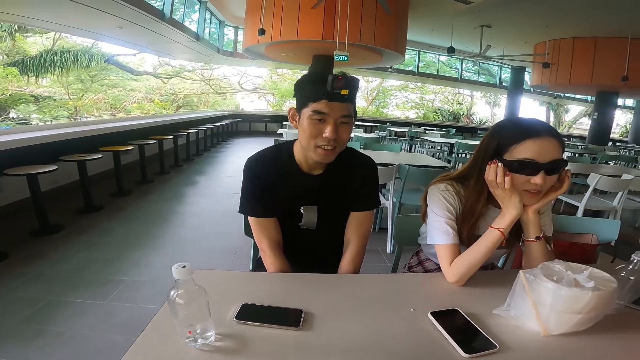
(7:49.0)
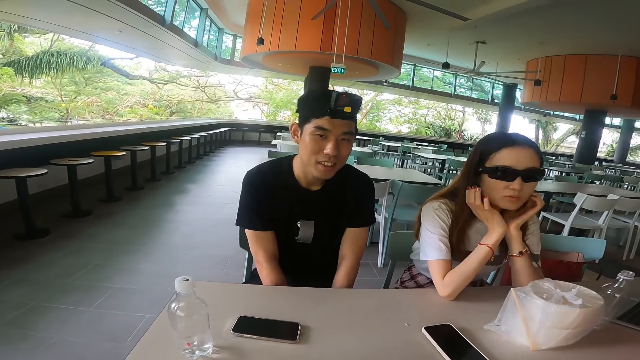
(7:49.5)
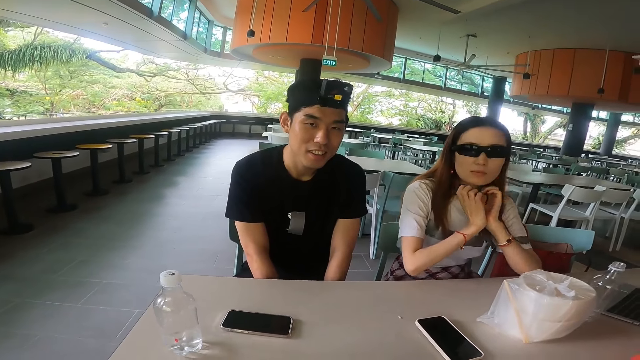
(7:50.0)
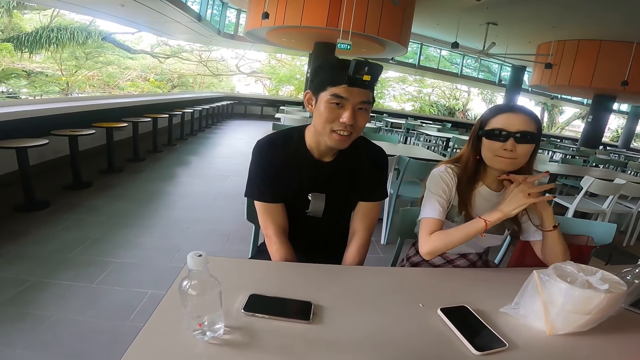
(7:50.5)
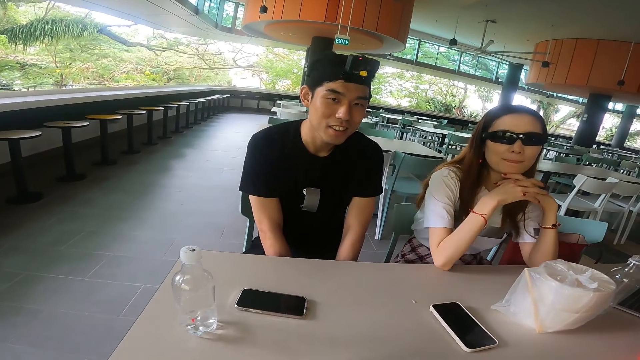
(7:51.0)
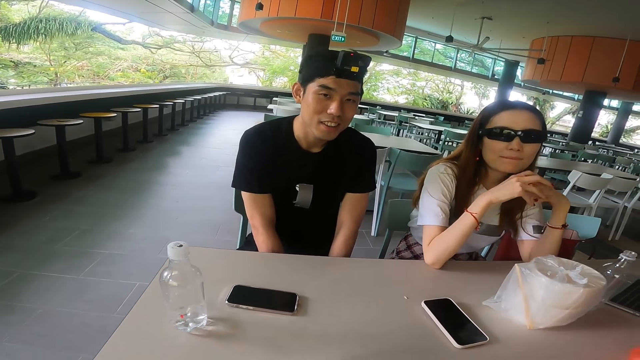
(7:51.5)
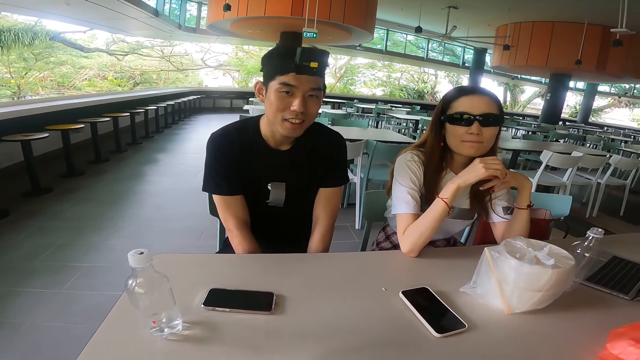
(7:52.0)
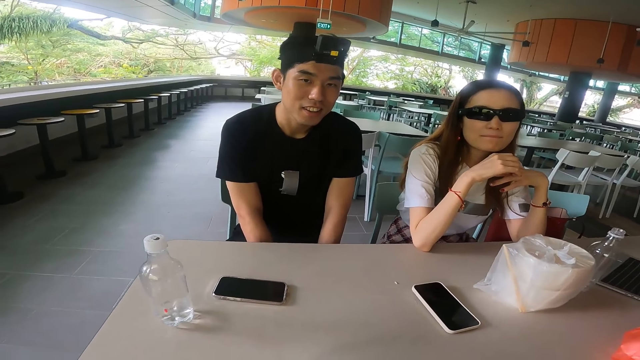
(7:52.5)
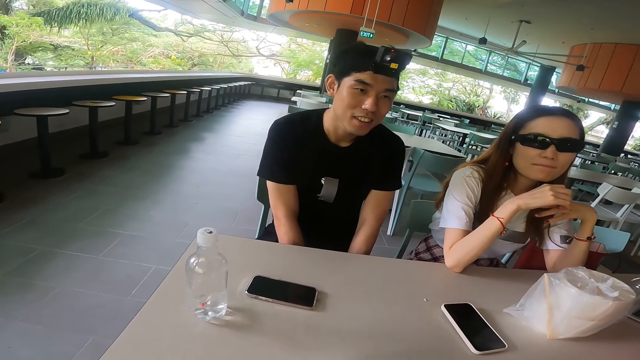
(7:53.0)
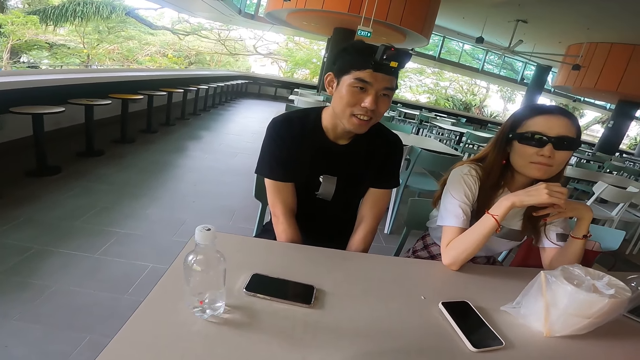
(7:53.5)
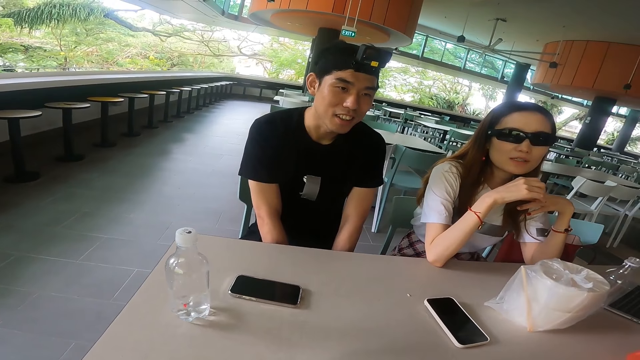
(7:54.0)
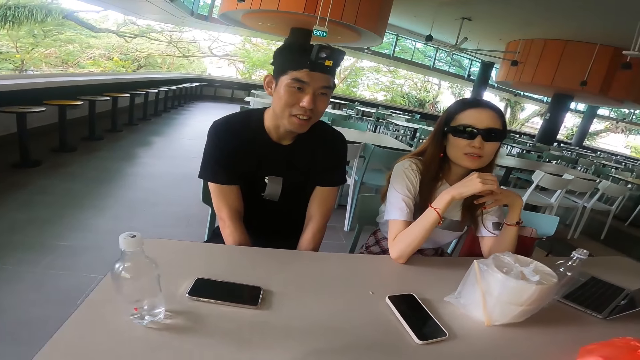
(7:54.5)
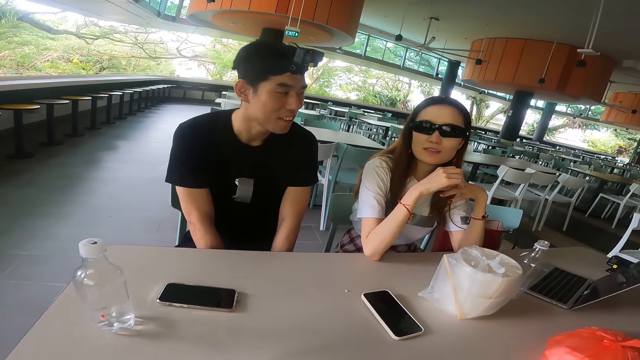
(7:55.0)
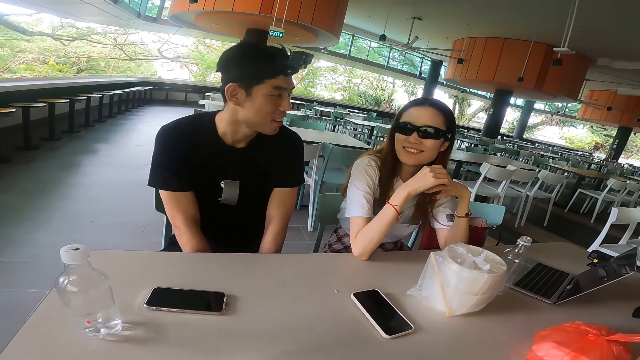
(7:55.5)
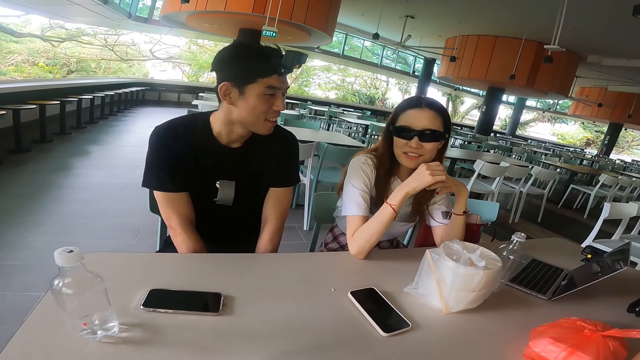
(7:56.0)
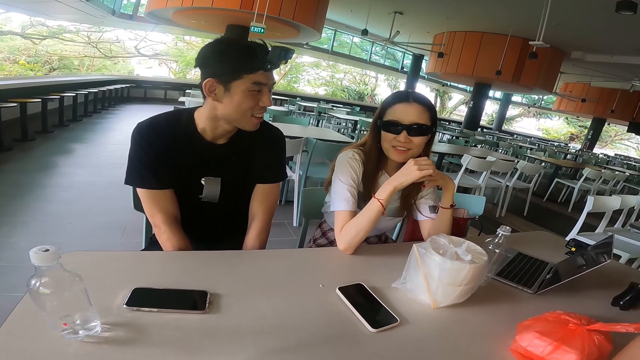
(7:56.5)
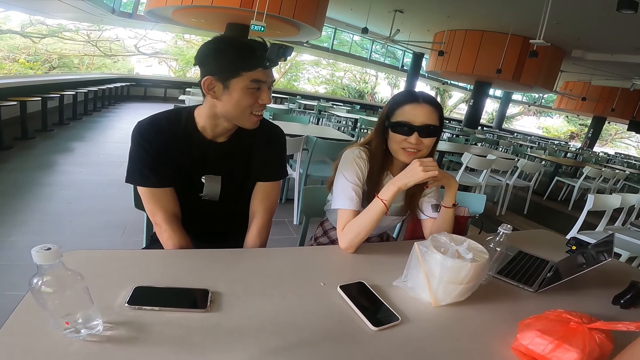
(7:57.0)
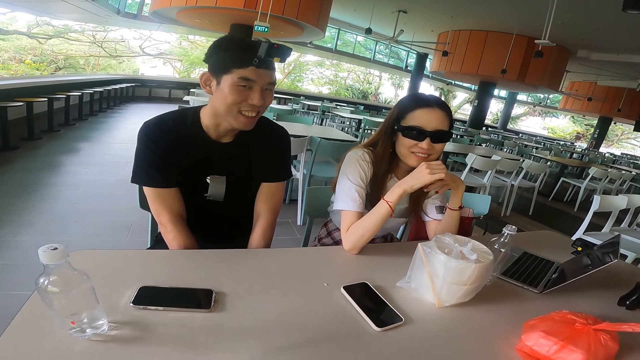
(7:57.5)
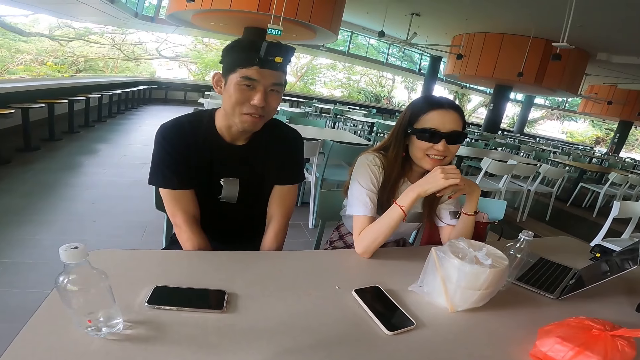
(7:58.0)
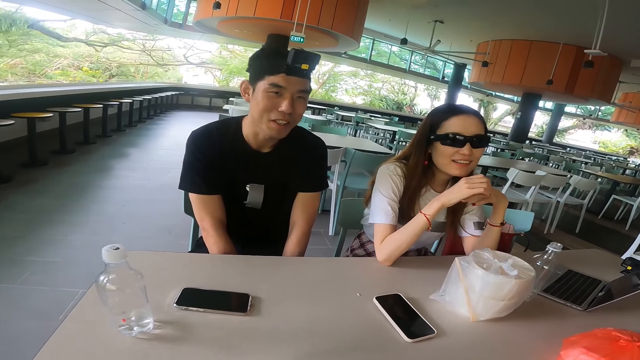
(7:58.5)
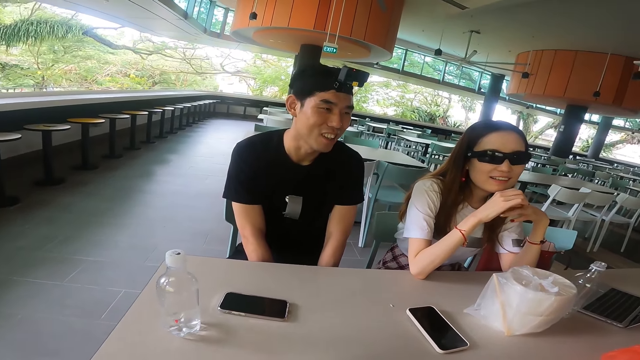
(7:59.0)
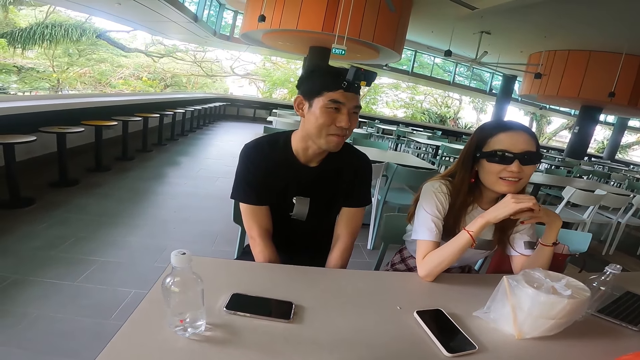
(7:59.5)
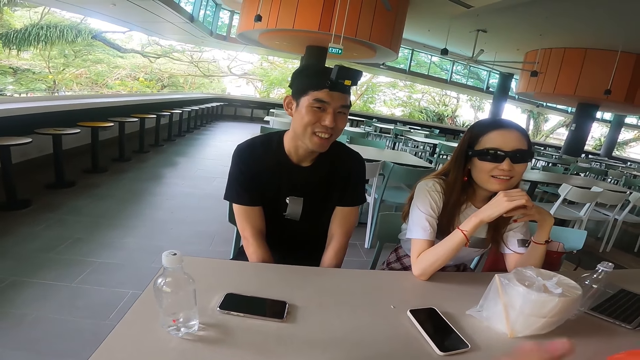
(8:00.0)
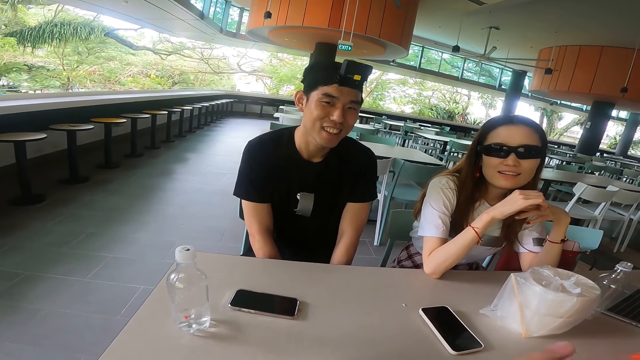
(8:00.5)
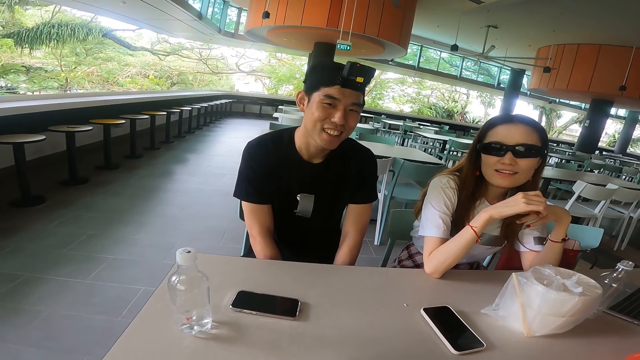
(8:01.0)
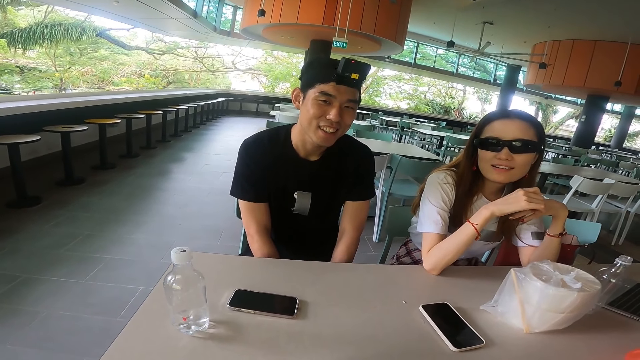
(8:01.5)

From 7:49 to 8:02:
A woman adjusts hands. A person folds hands. Another person talks. The woman scratches a hand. The first person talks.

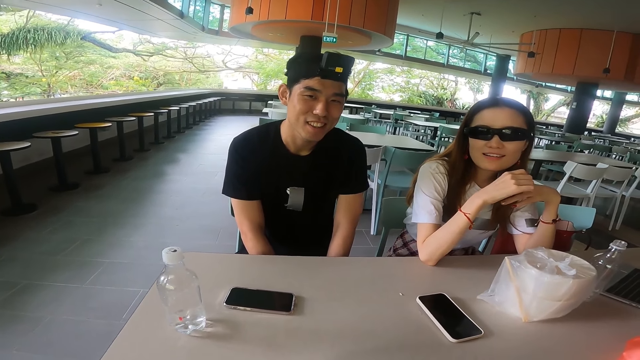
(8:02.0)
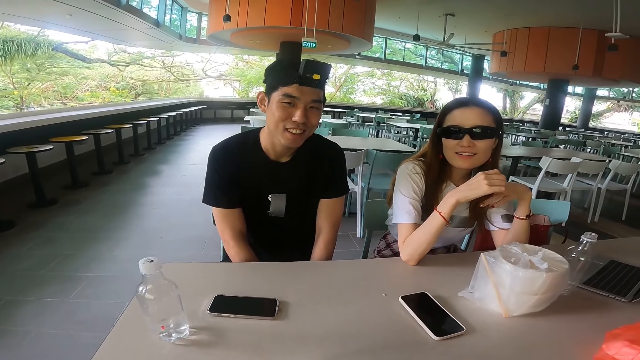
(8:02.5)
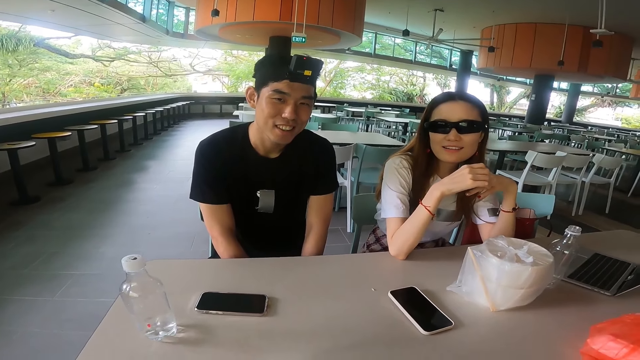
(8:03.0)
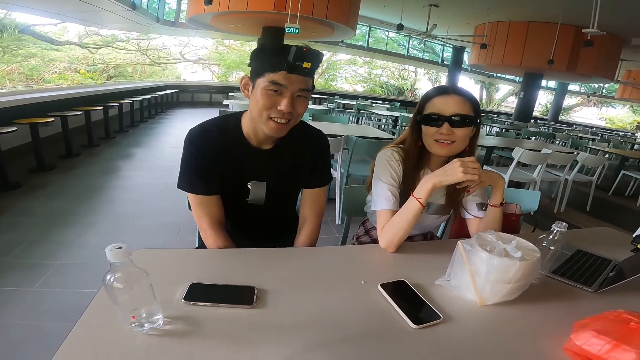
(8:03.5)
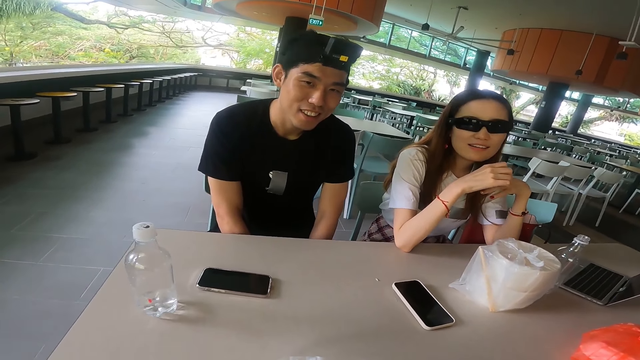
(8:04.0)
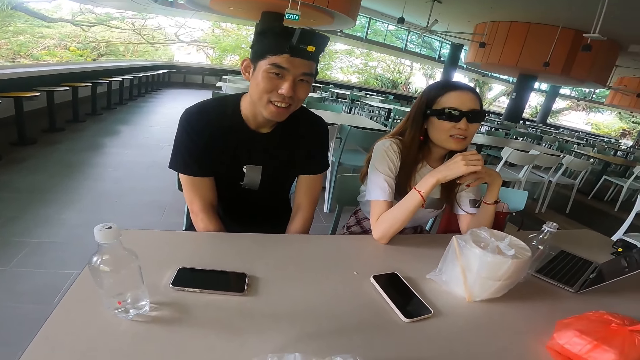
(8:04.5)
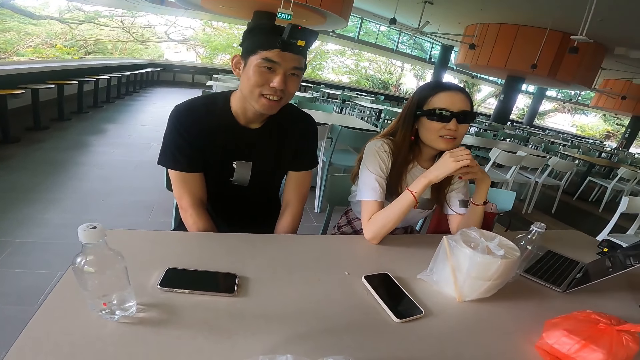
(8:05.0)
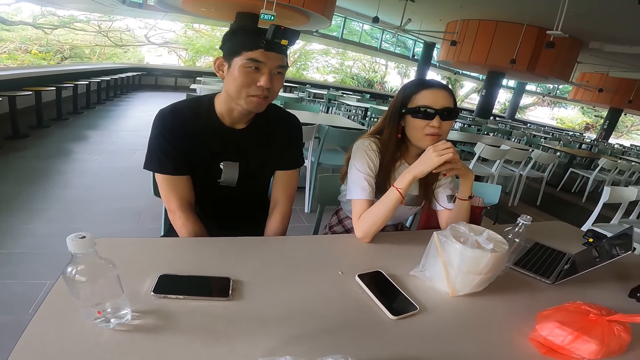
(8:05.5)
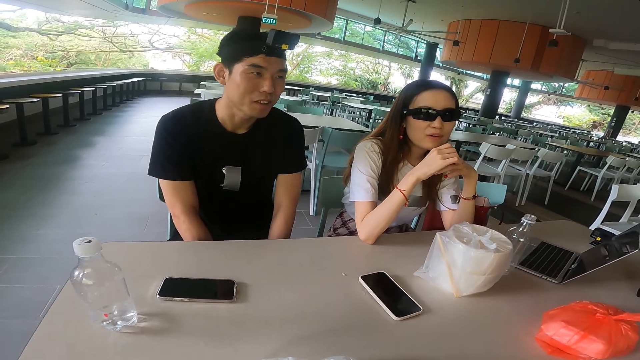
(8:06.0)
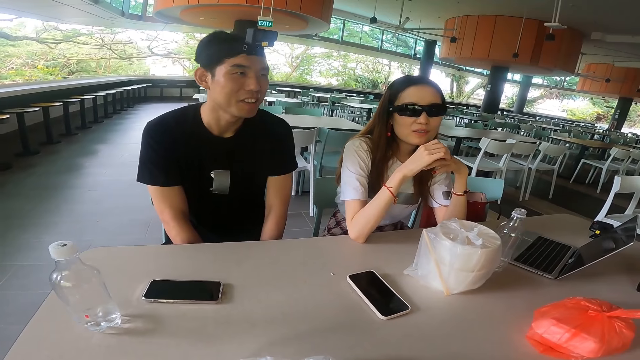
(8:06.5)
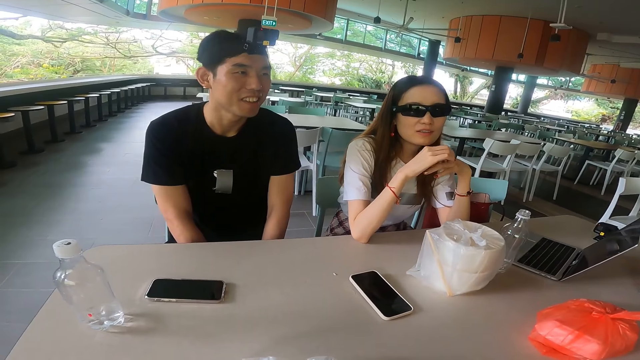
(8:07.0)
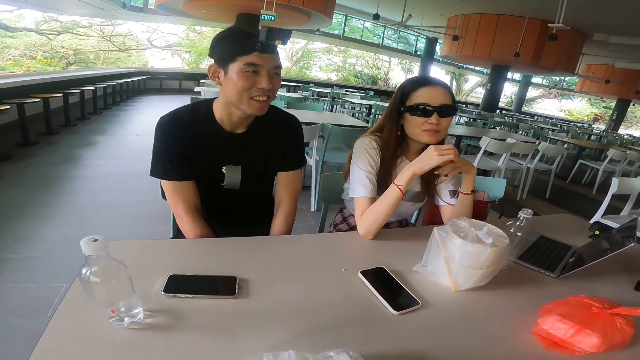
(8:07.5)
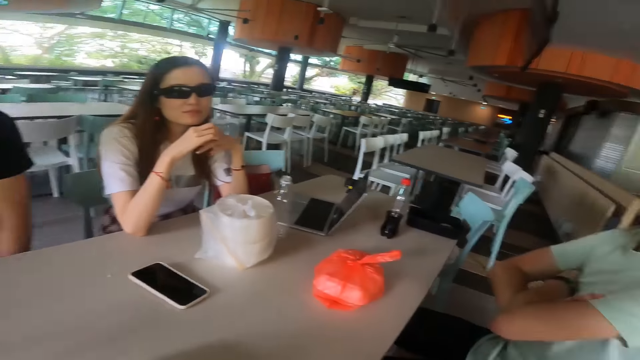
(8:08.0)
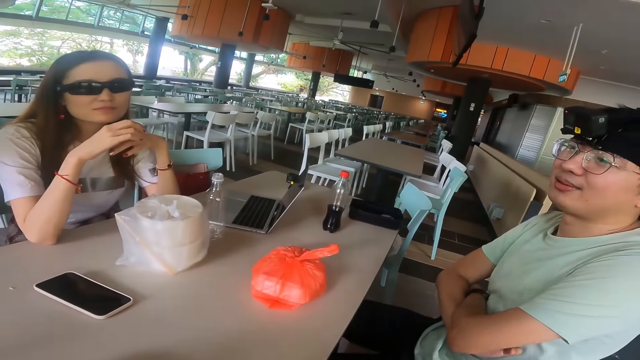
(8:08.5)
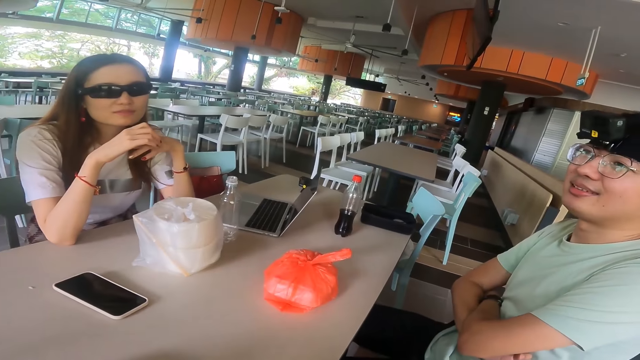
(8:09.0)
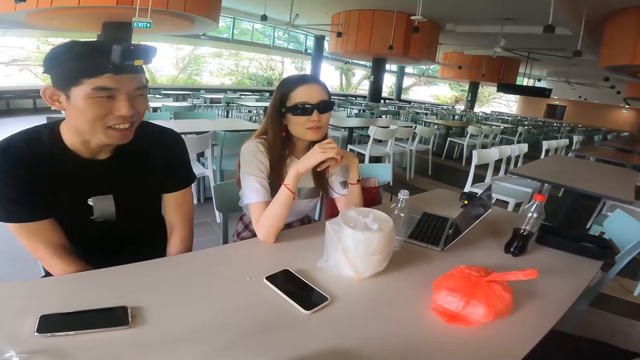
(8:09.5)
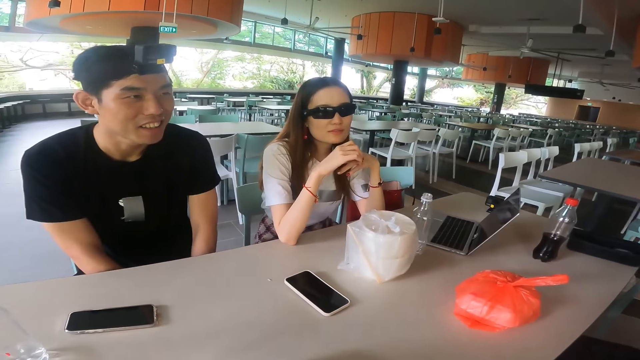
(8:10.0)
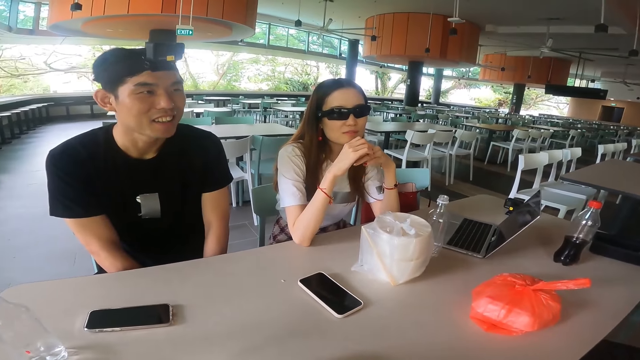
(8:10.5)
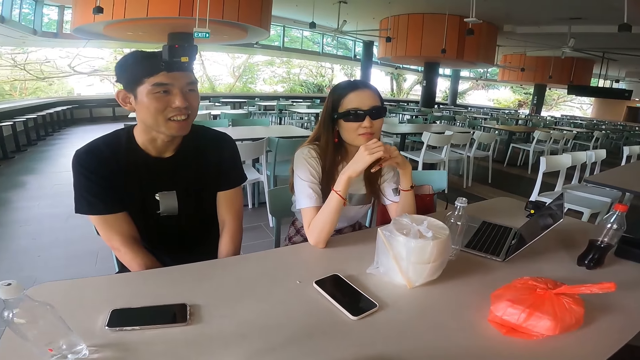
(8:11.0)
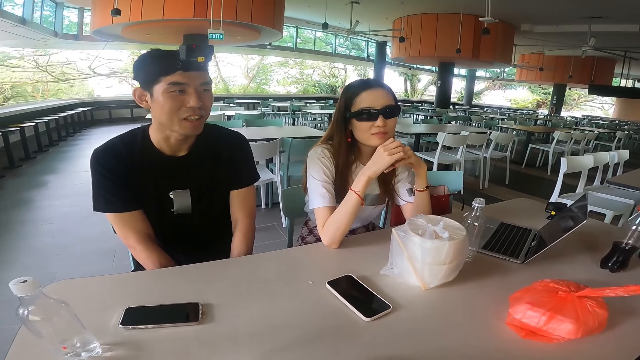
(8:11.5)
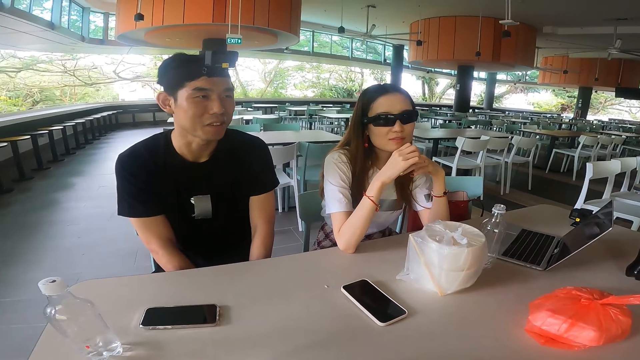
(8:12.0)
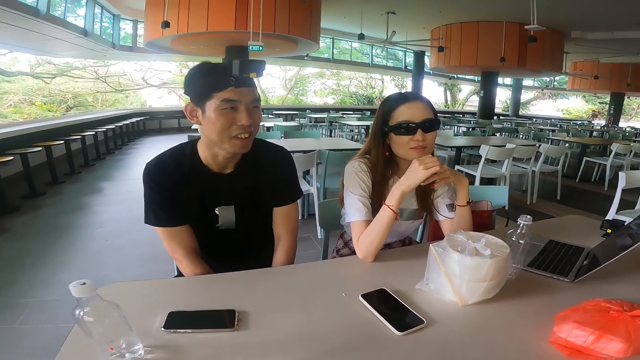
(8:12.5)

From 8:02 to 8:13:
A person talks to another person.
